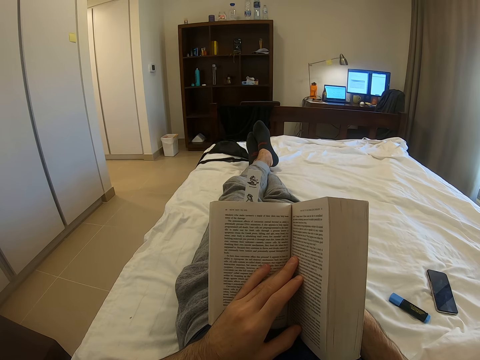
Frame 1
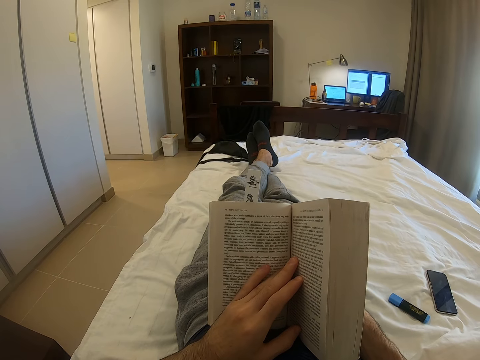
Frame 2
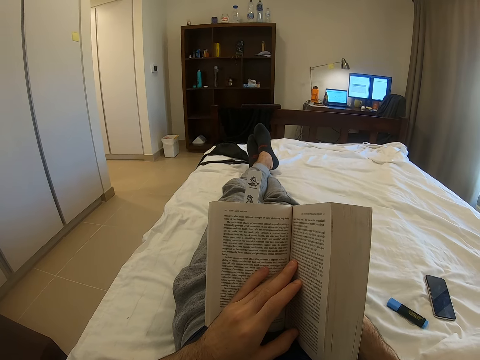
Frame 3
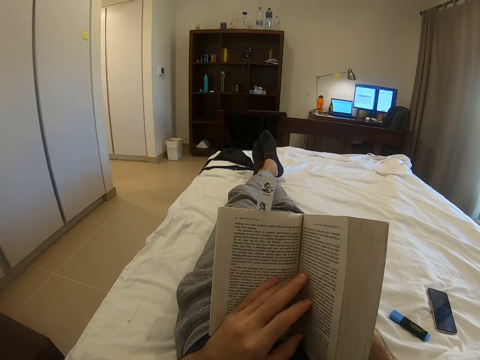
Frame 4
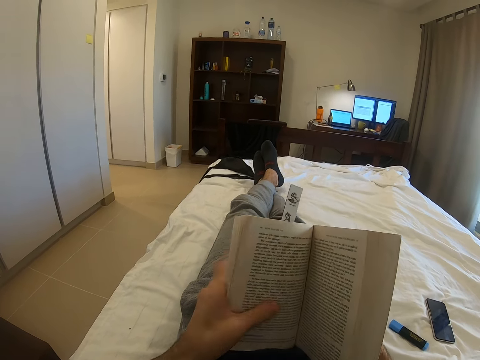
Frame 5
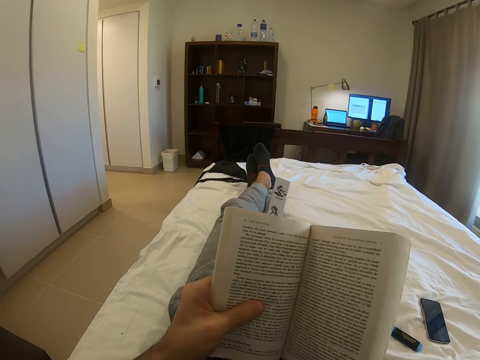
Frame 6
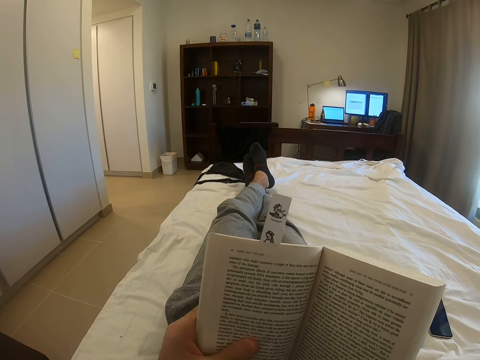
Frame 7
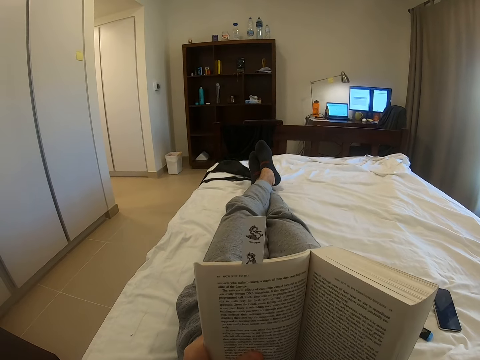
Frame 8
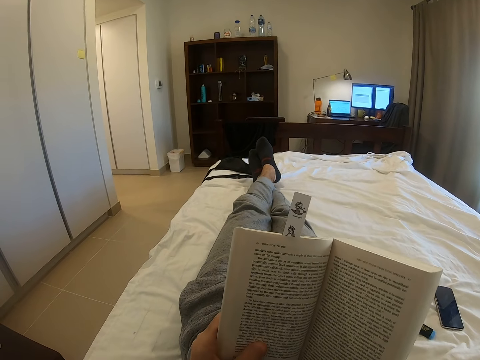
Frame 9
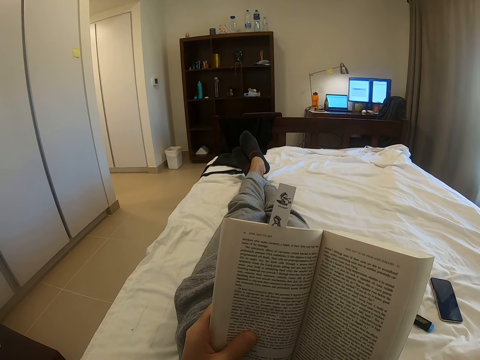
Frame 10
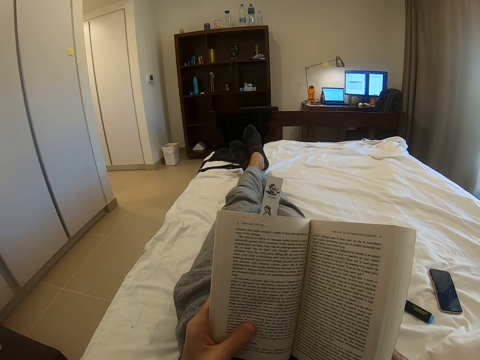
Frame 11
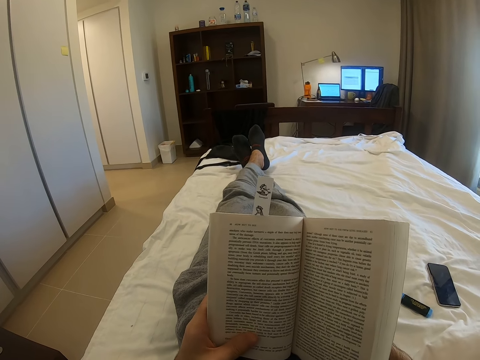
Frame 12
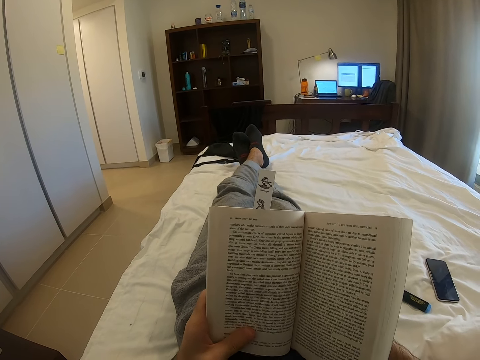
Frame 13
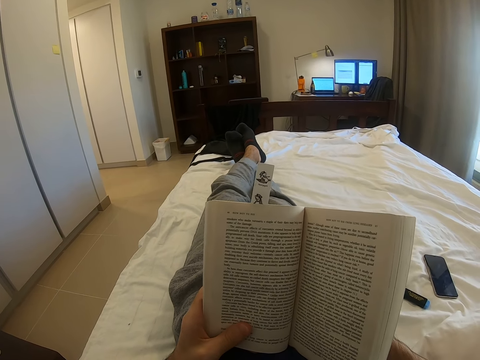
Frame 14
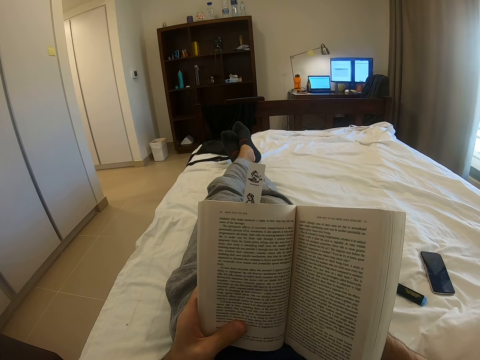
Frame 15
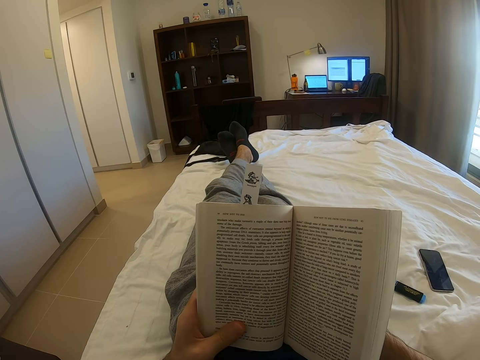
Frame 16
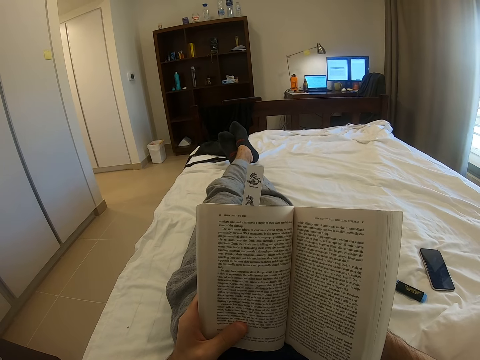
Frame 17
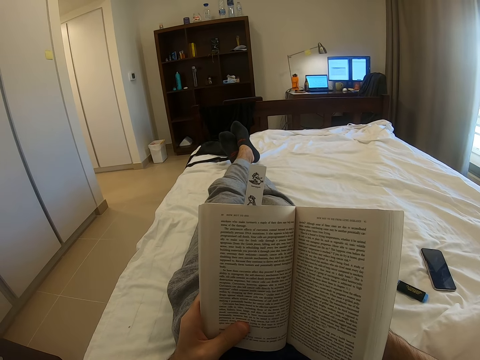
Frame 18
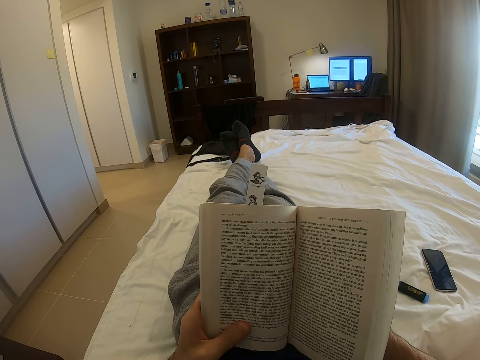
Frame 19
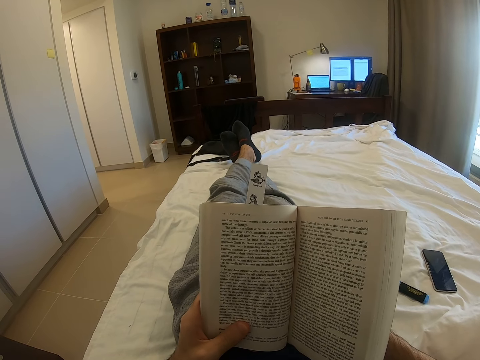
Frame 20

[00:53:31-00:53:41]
The camera wearer holds the edge of the book with the hands. They move the book closer. They lift up the book. They read the book on the bed.

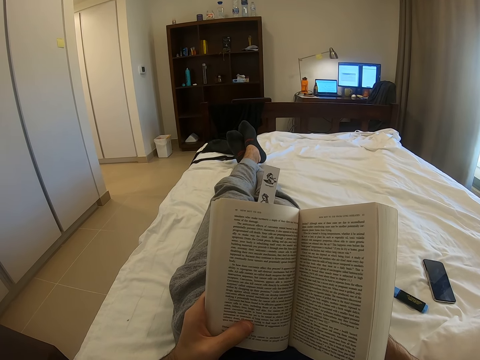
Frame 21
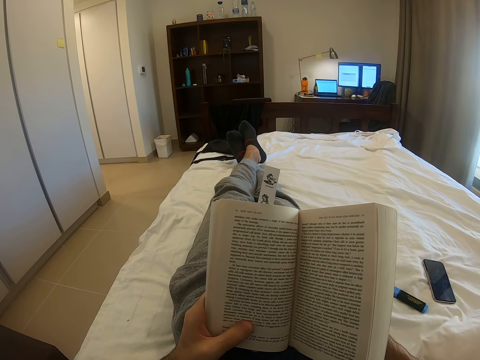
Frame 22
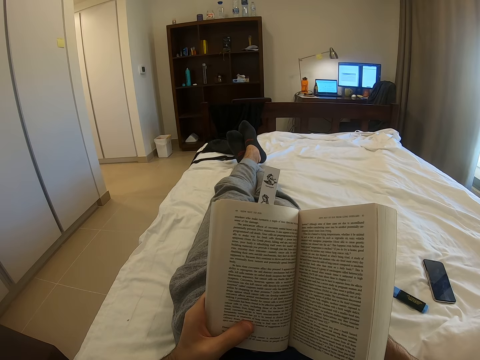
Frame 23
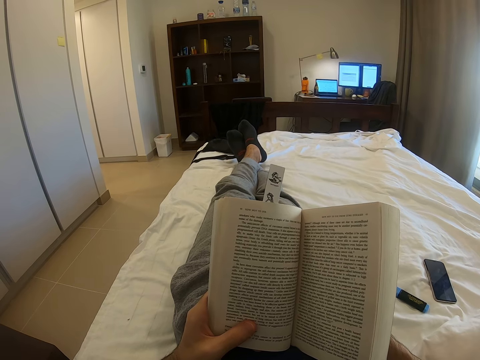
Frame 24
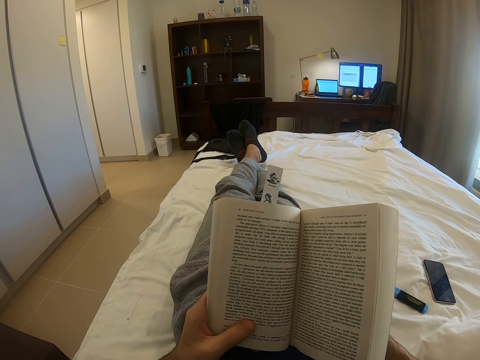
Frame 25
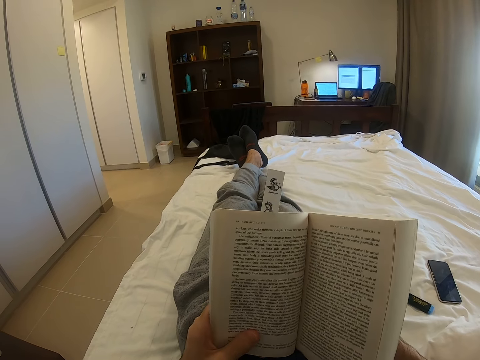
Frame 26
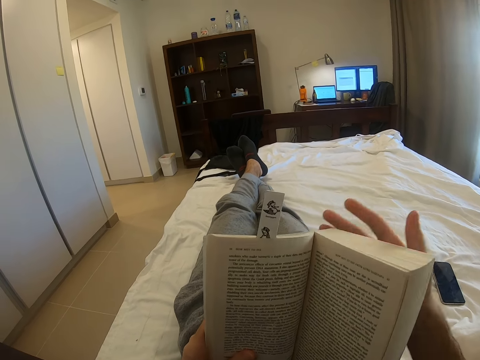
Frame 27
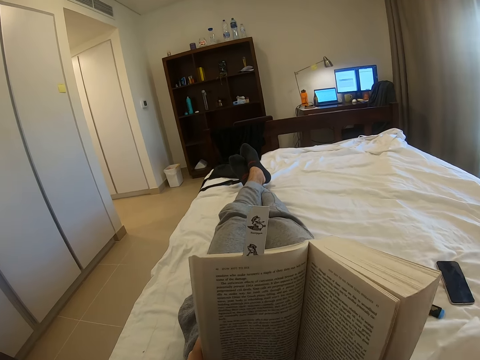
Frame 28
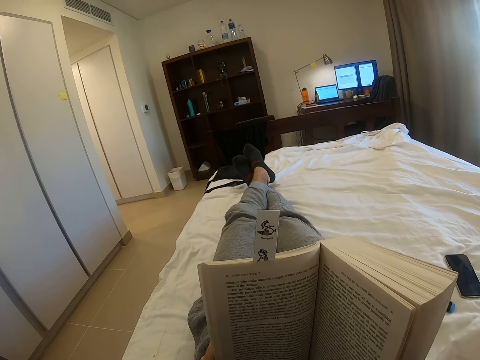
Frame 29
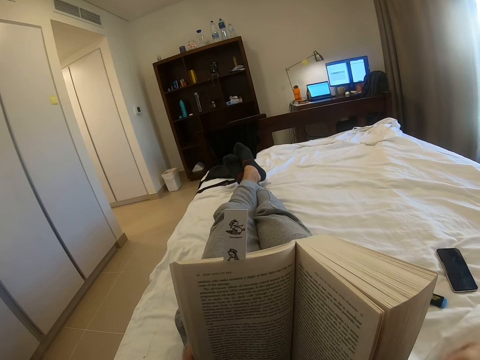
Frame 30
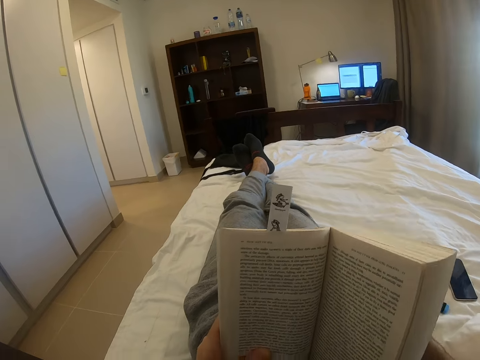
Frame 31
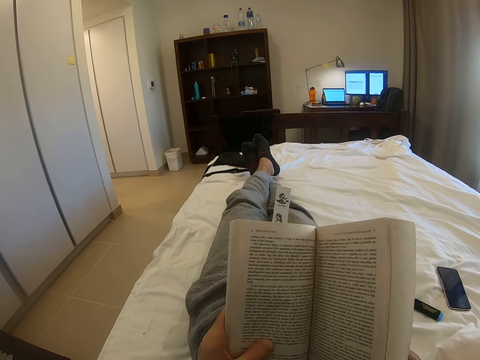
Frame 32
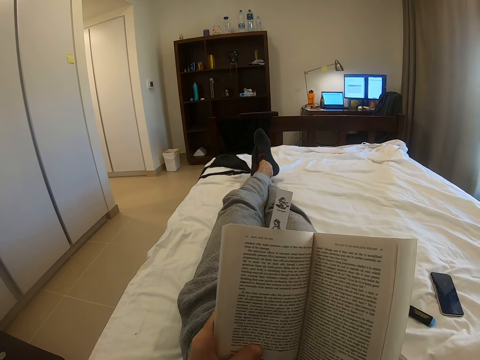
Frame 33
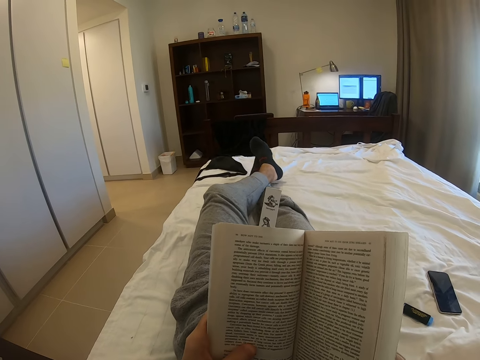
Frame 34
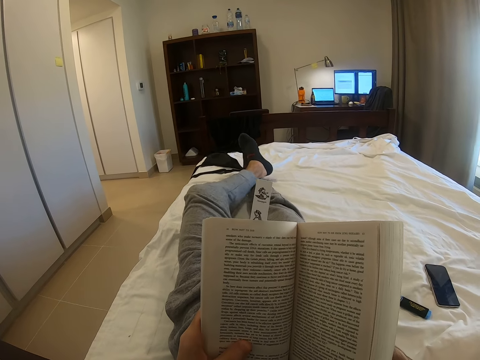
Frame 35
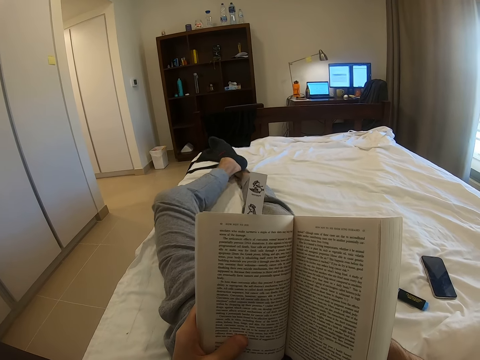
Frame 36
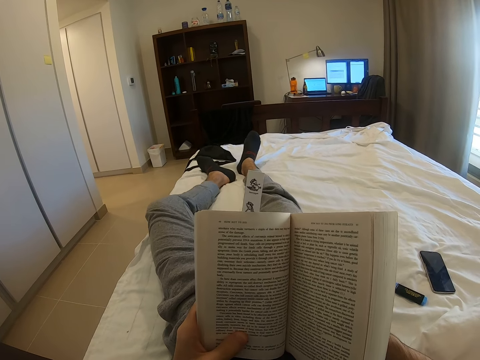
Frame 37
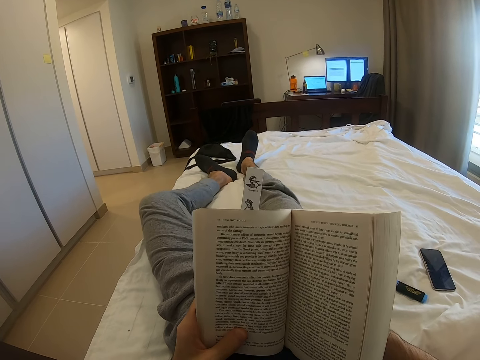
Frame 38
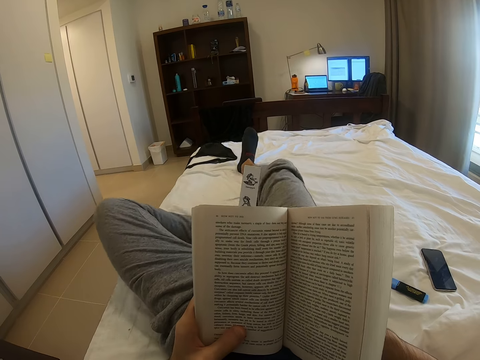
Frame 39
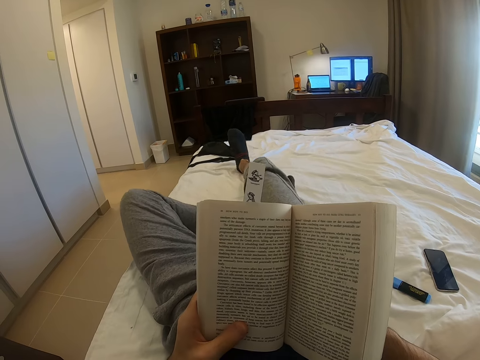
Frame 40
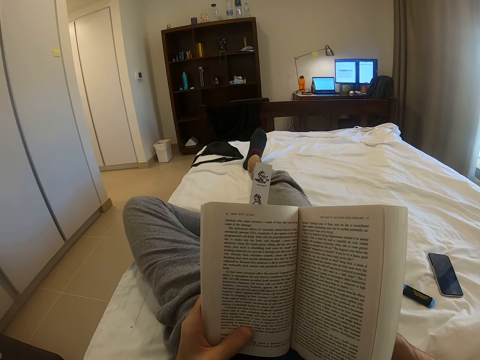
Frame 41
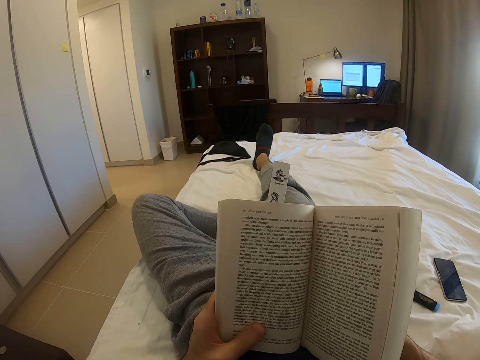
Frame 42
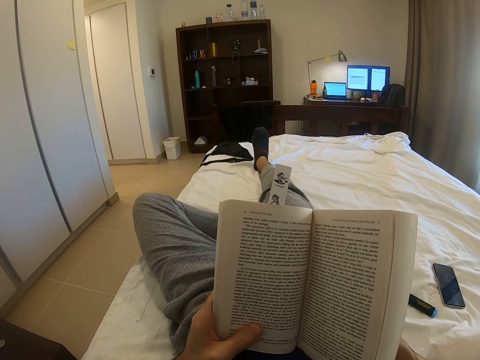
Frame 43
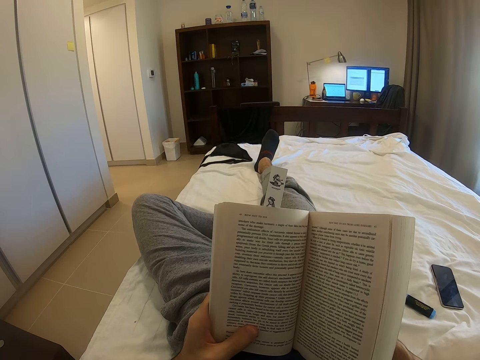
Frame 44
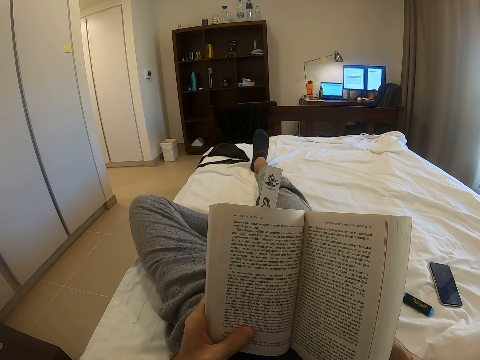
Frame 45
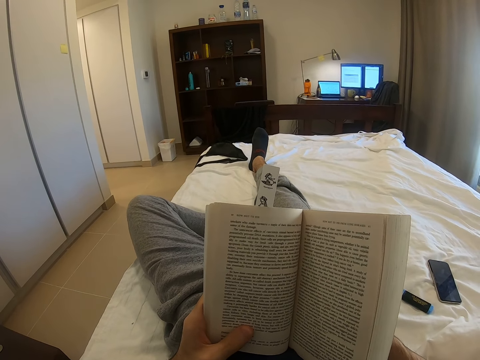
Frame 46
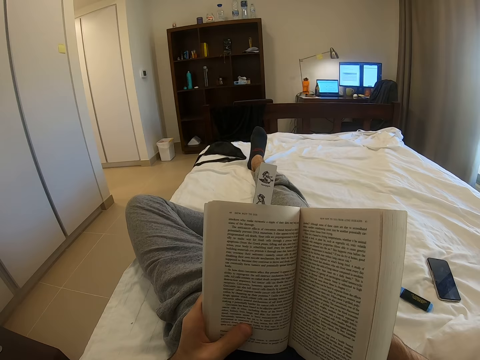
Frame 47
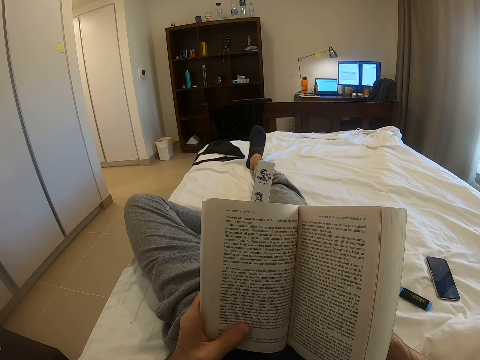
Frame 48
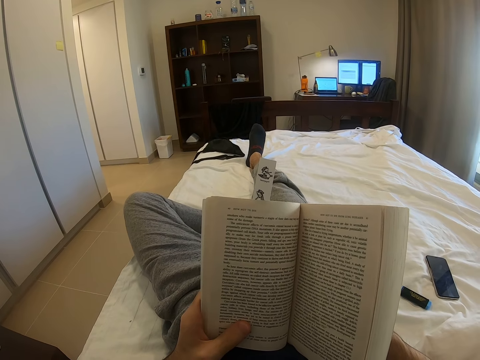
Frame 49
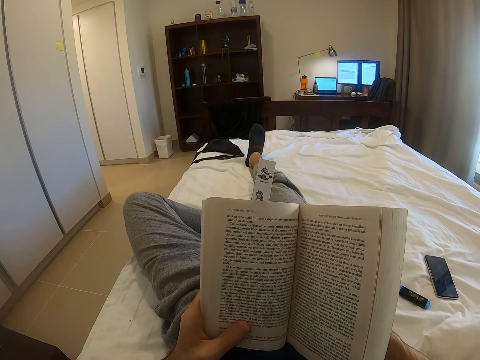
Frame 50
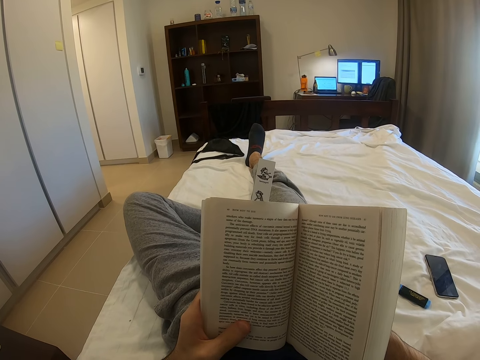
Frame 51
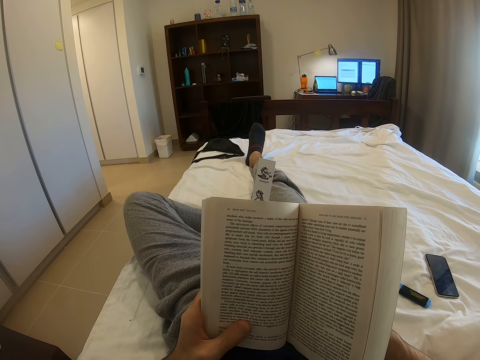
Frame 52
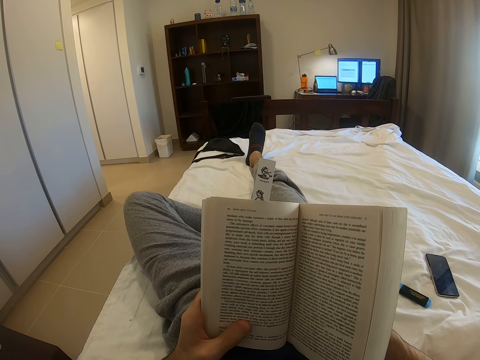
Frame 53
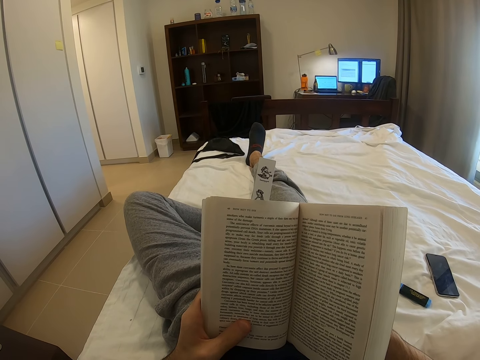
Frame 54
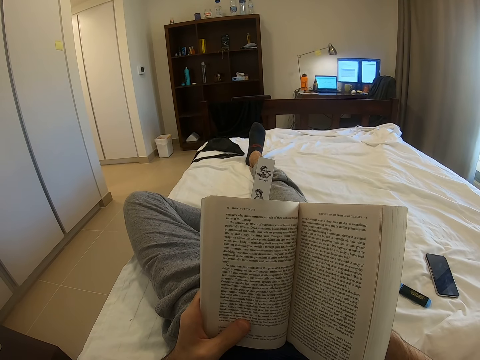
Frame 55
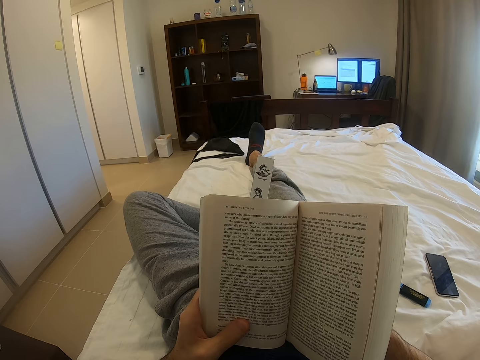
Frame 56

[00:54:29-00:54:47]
The camera wearer touches his face. He lifts his right hand. He holds the book with his hand. He moves his legs on the bed. He reads the book.
